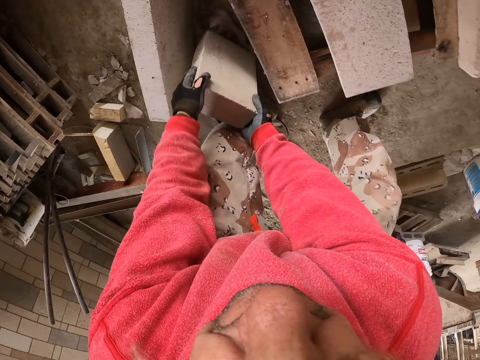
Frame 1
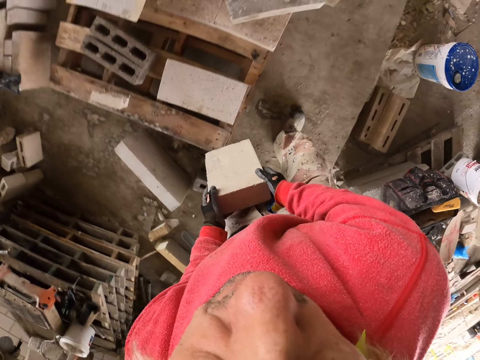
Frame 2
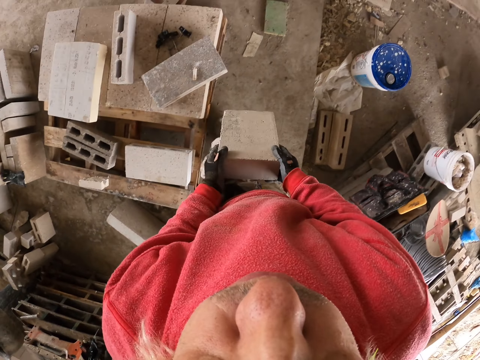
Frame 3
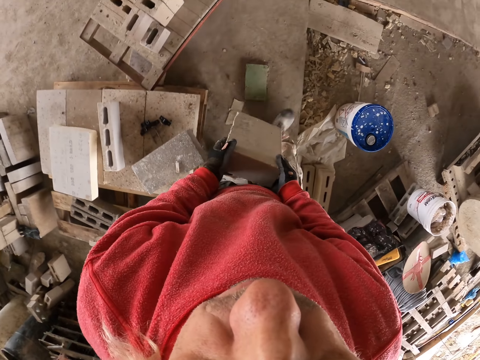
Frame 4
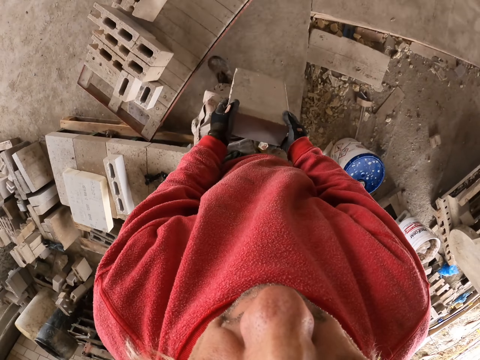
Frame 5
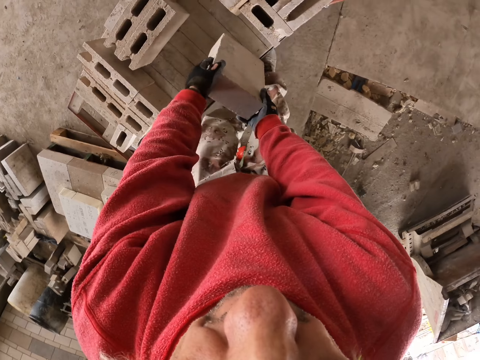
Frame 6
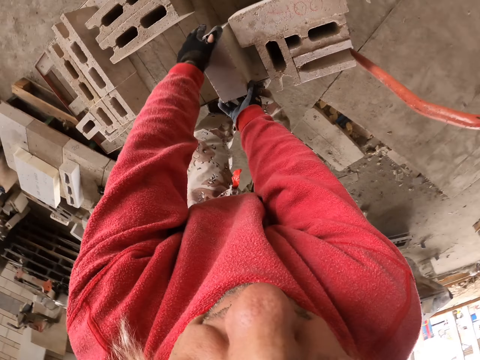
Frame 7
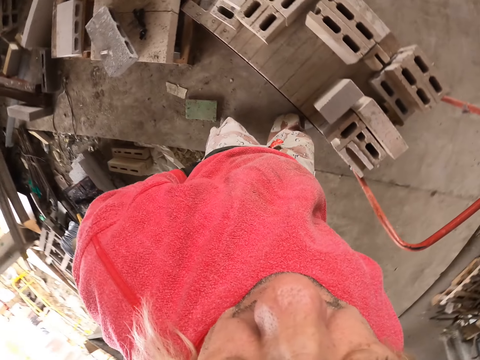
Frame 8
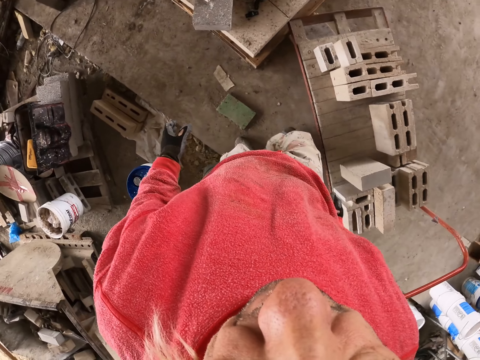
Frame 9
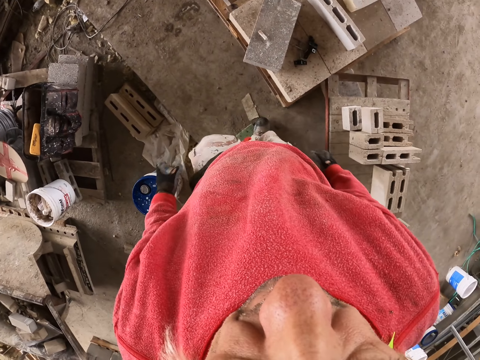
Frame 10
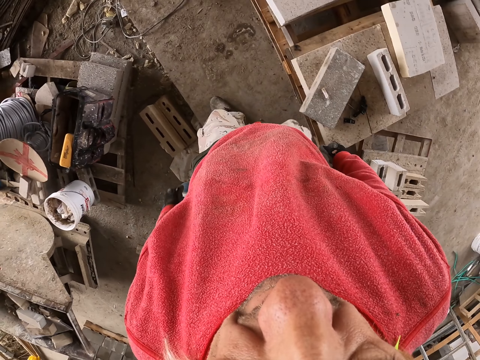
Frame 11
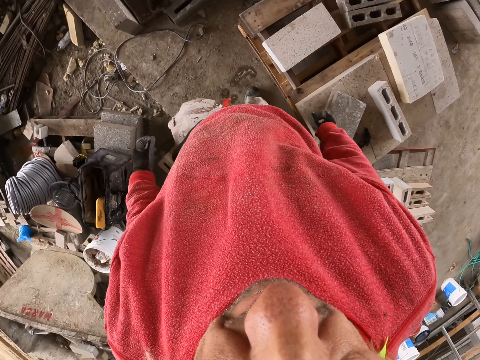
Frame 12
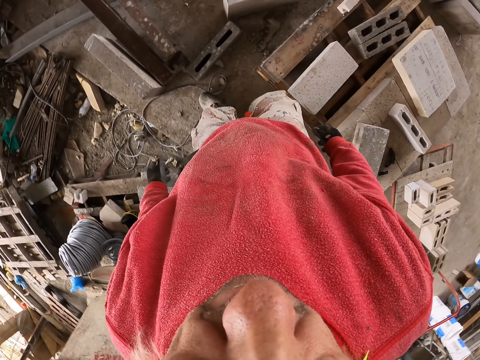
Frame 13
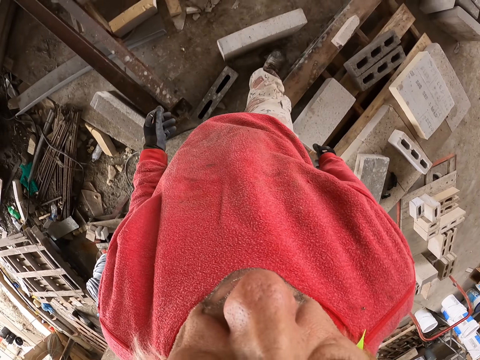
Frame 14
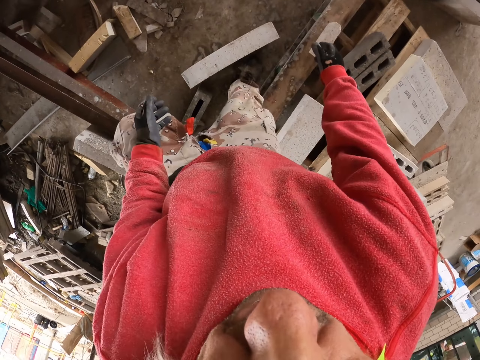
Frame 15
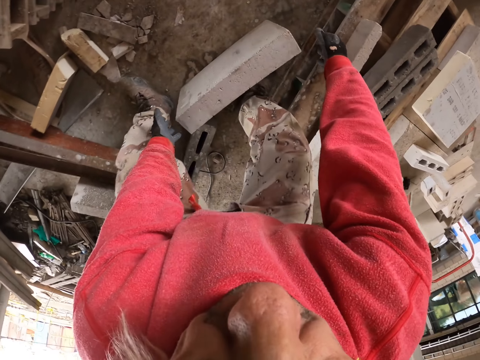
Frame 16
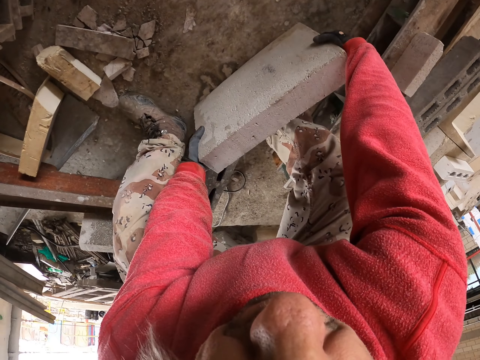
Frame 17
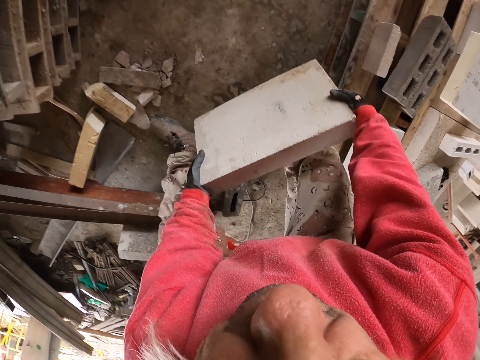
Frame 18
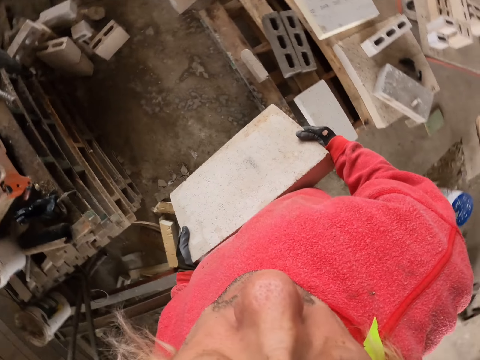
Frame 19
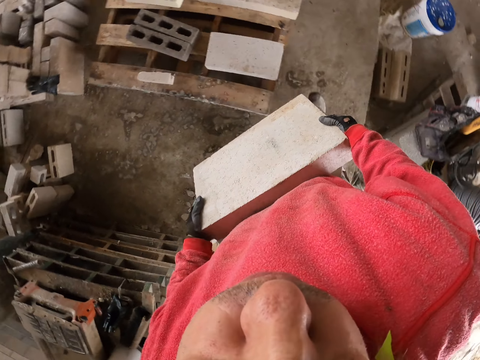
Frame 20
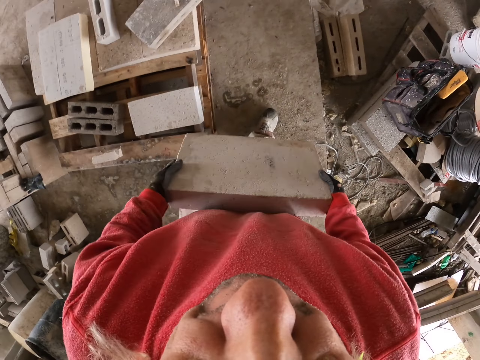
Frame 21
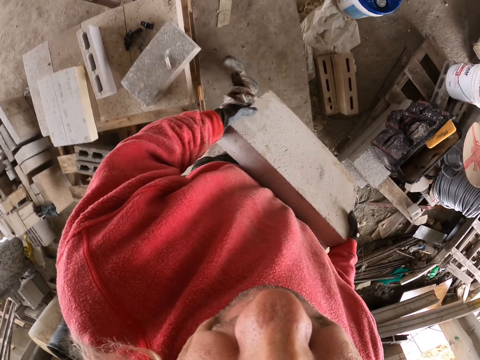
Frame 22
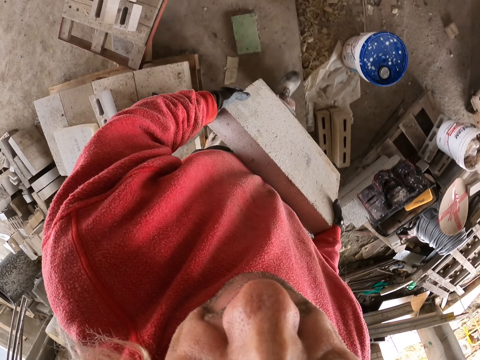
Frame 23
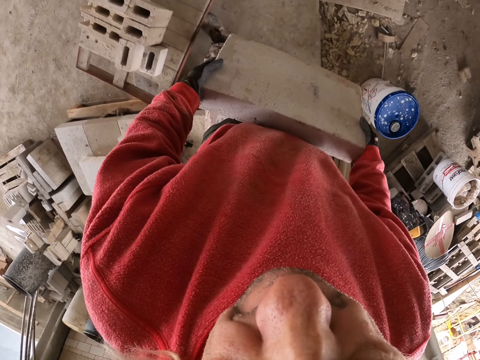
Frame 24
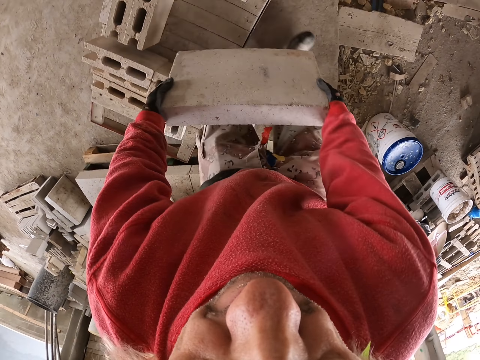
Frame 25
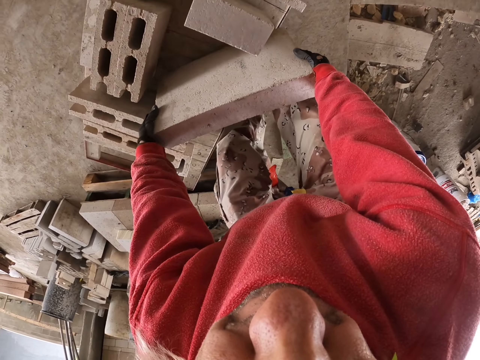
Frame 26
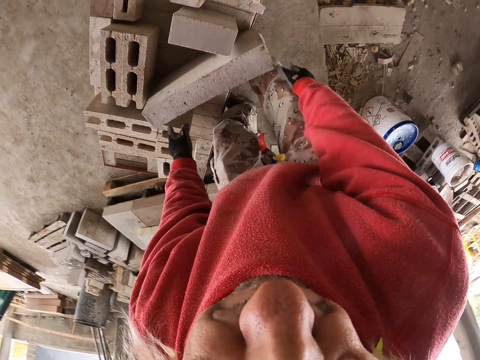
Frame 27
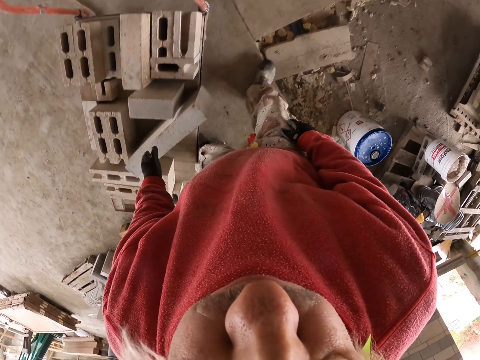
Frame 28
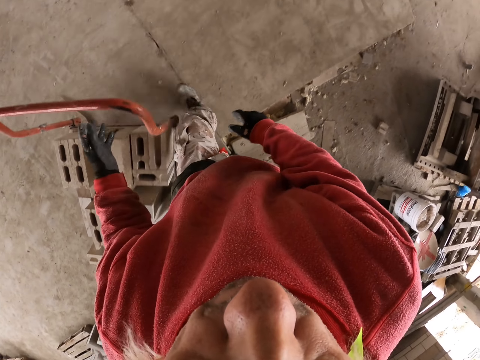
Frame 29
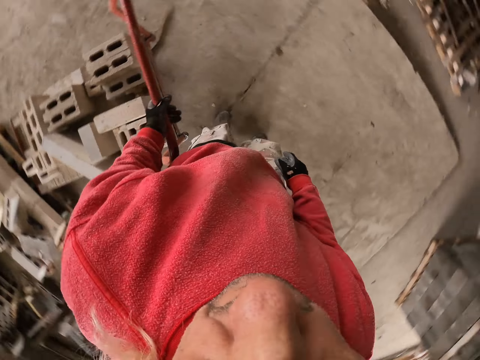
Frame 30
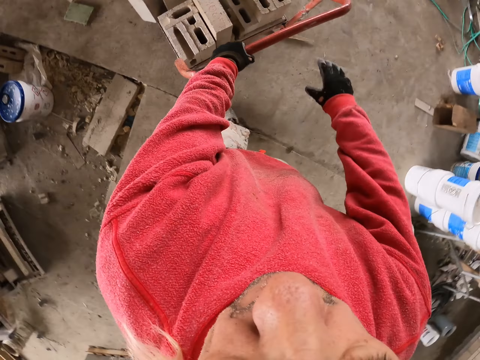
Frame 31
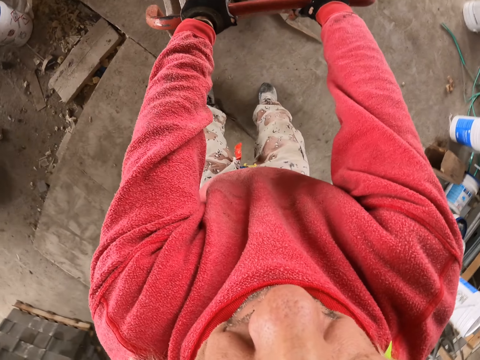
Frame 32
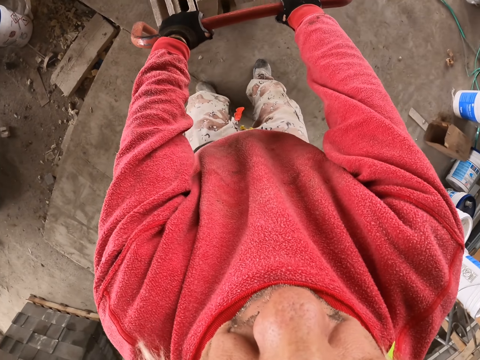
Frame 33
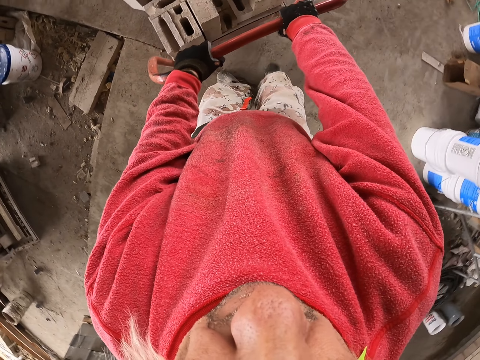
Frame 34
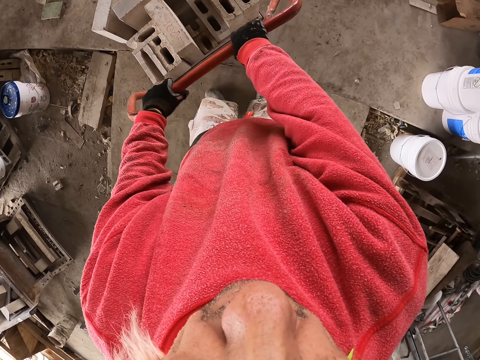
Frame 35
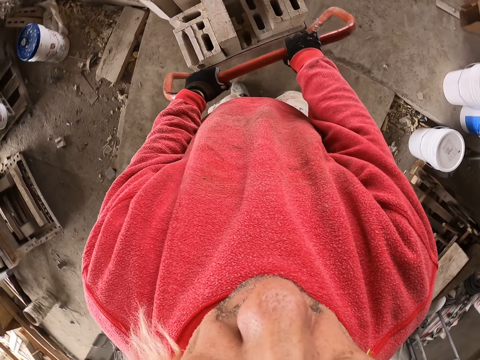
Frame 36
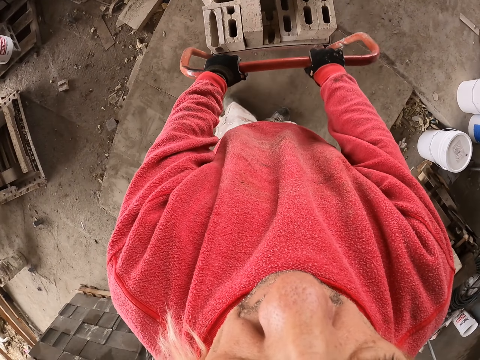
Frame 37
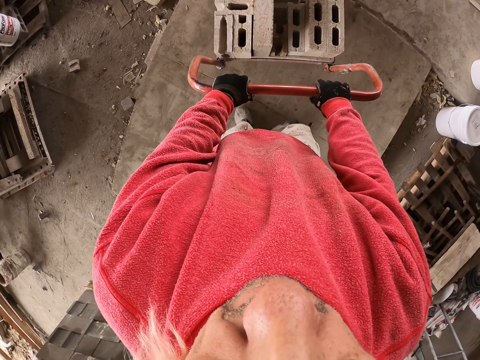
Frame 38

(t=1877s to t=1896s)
The camera wearer grabs the bricks. They touch the bricks. They walk. They put the bricks on the construction trolley. They grab a brick. They touch the bricks. They walk. They put the brick on the construction trolley. They push the construction trolley.

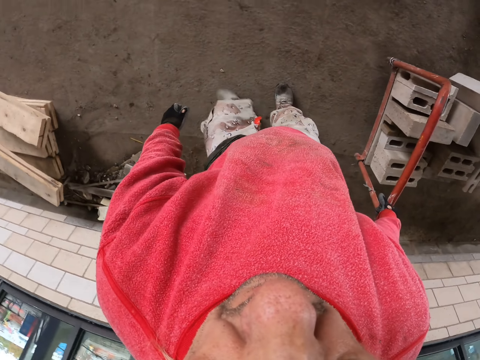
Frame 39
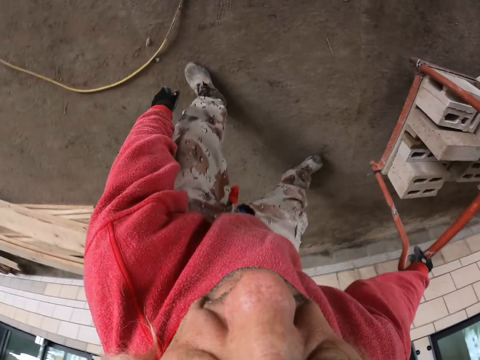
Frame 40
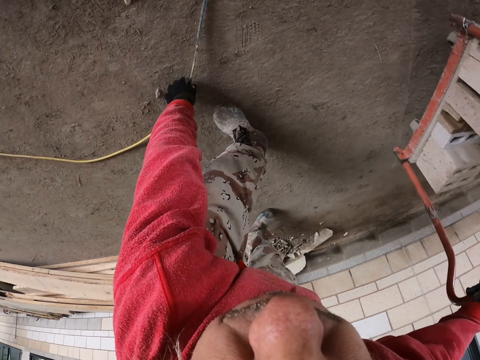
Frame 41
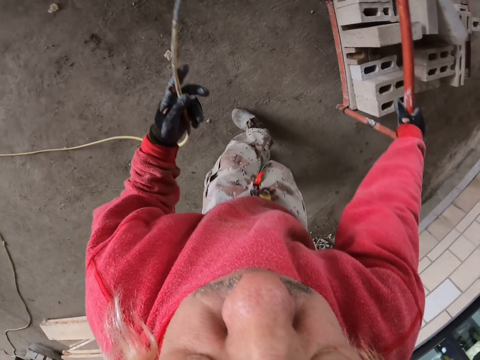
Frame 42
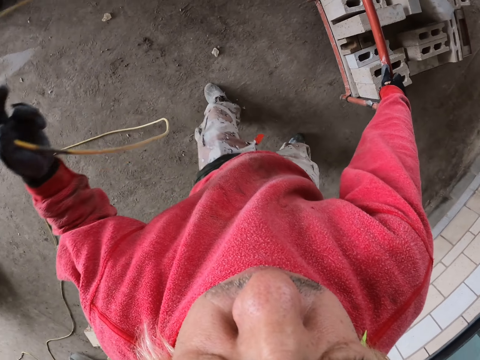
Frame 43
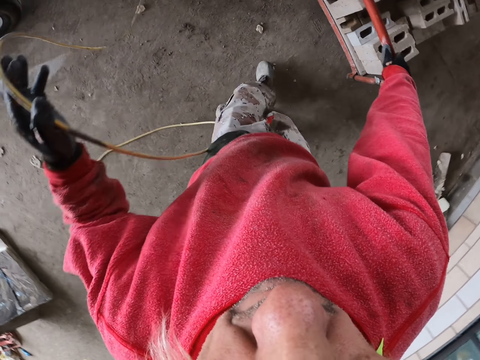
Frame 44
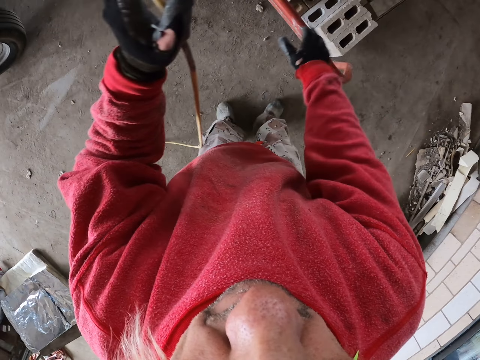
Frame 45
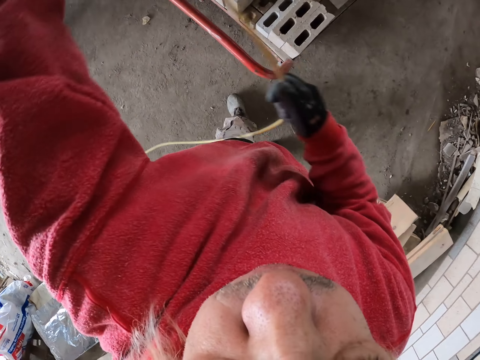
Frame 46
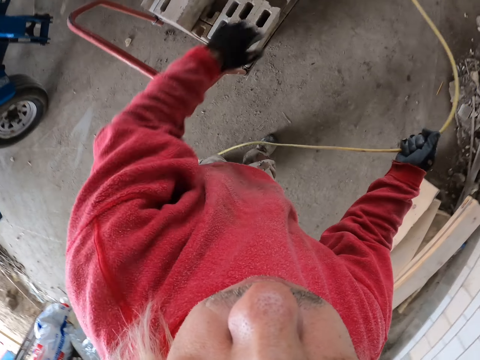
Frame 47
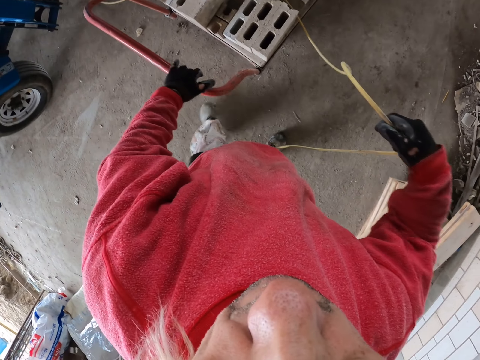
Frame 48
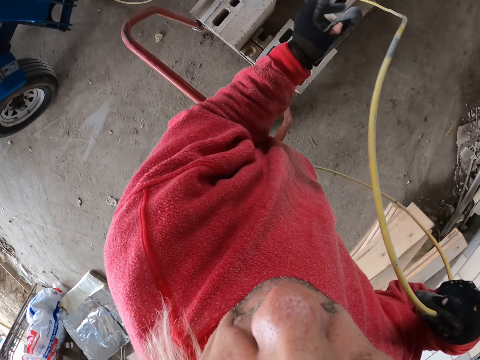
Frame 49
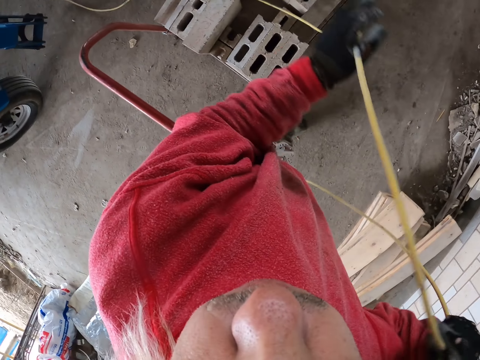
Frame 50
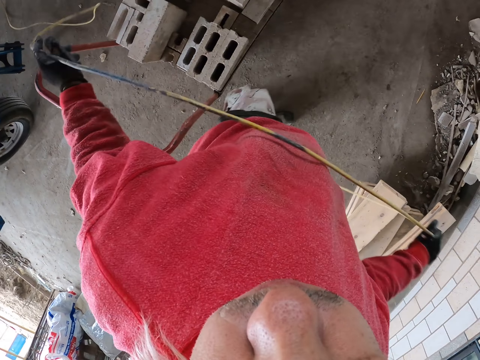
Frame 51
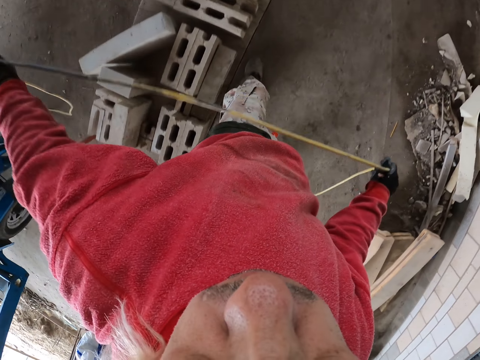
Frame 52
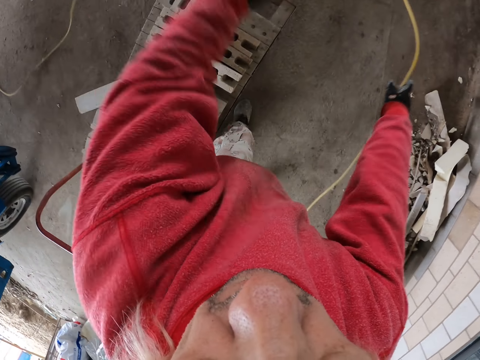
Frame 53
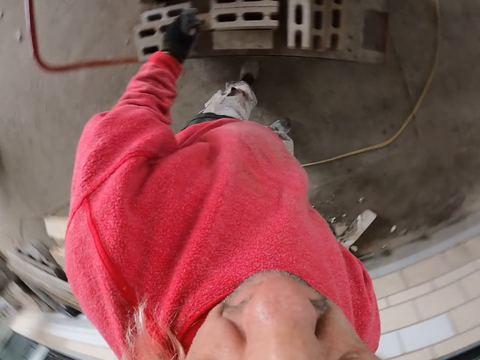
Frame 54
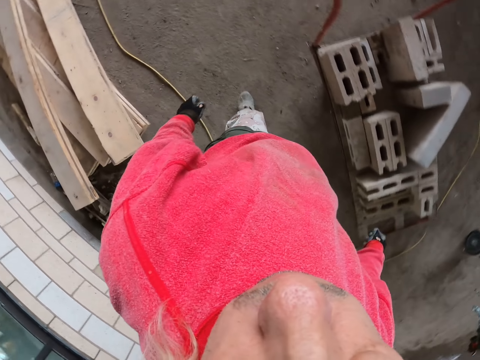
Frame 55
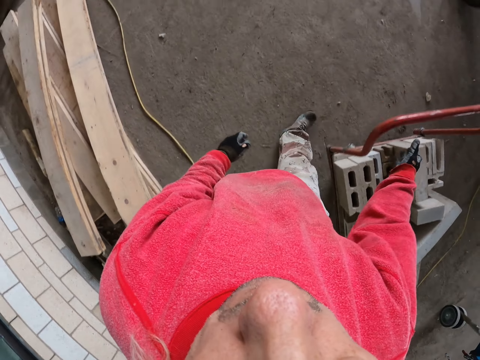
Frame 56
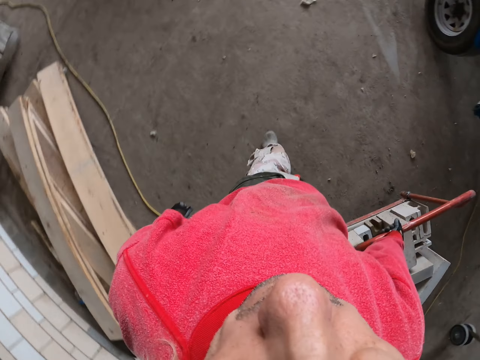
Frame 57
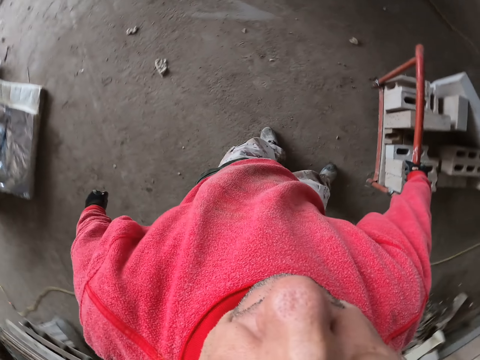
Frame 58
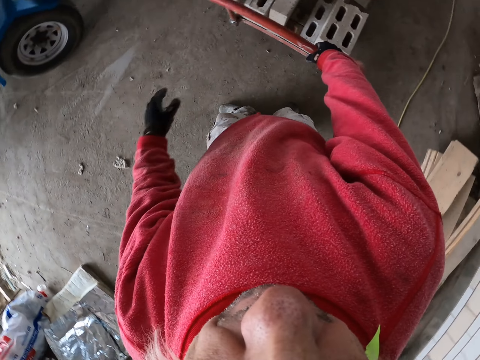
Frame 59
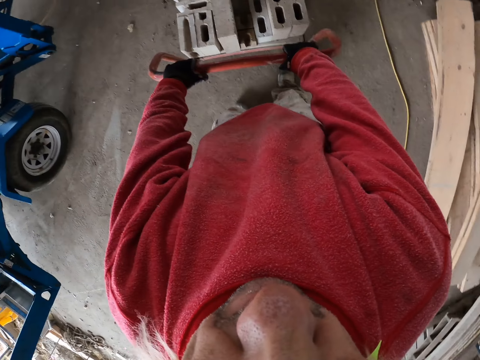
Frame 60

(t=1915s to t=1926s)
The camera wearer grabs the cable. They touch a pipe. They pull the construction trolley.
